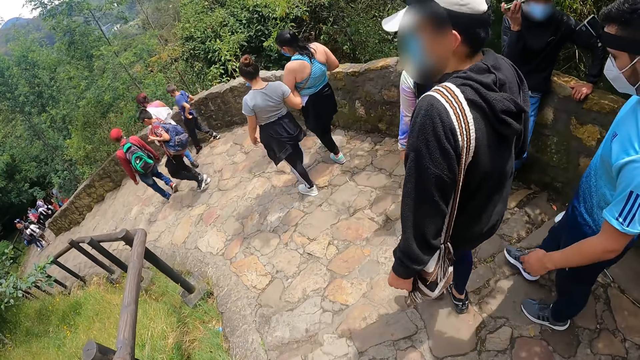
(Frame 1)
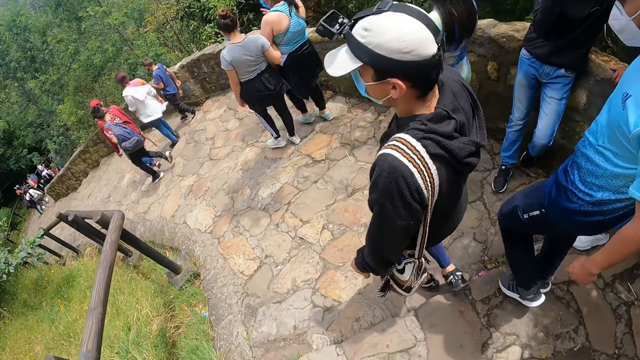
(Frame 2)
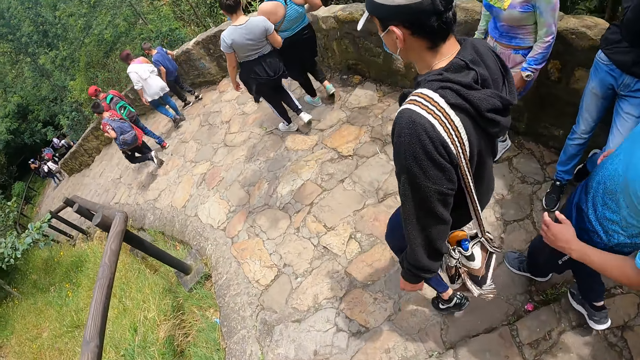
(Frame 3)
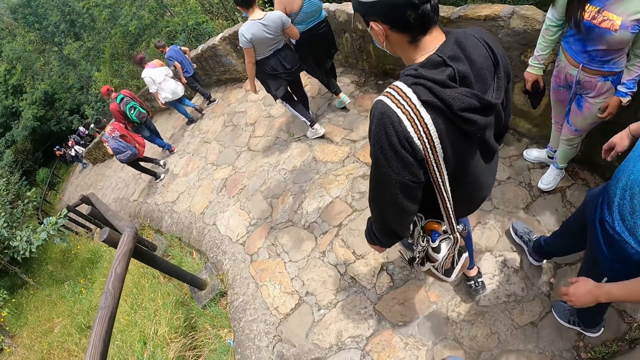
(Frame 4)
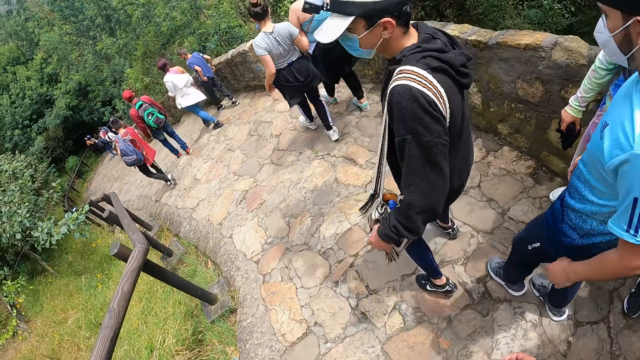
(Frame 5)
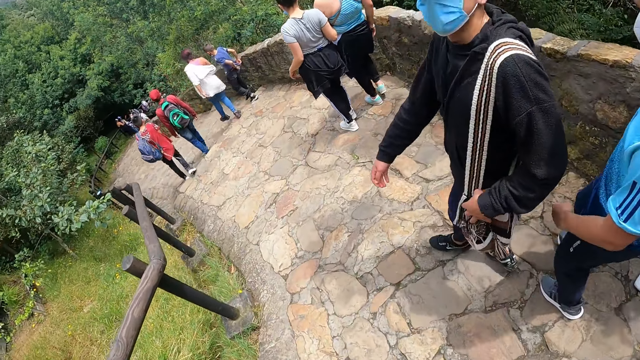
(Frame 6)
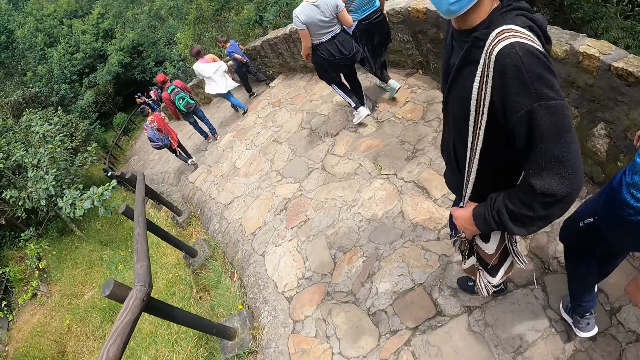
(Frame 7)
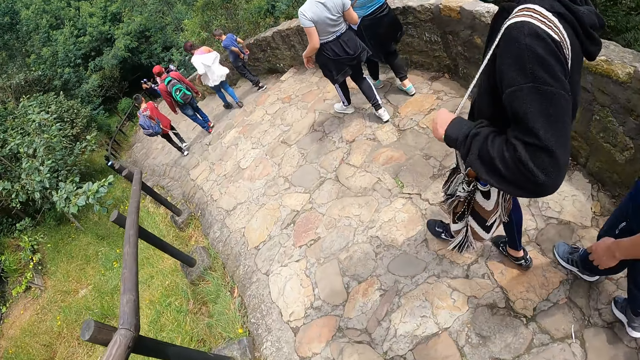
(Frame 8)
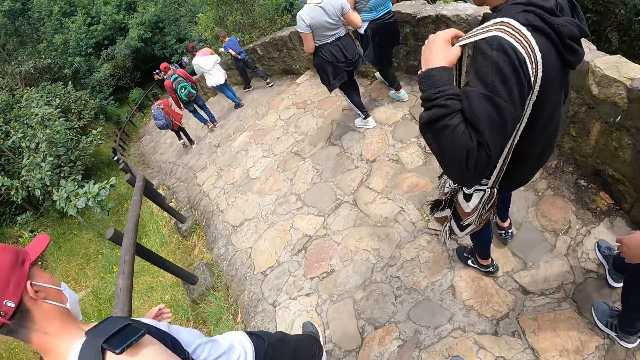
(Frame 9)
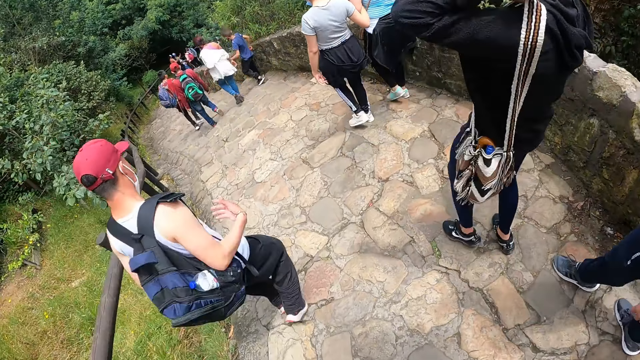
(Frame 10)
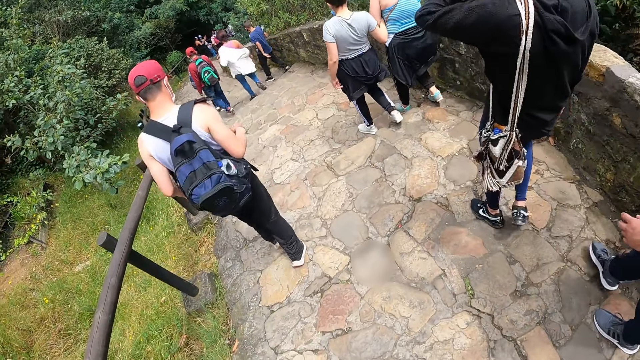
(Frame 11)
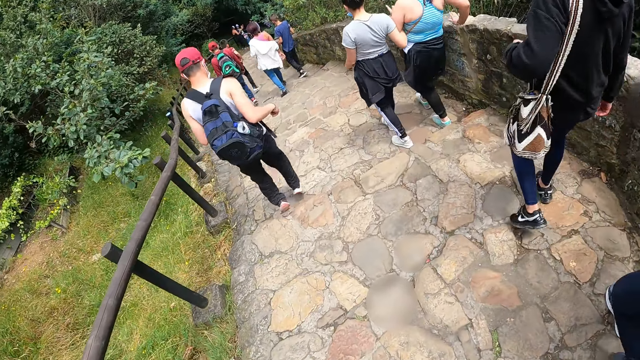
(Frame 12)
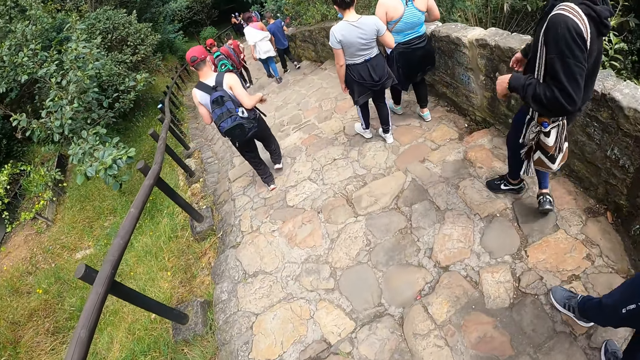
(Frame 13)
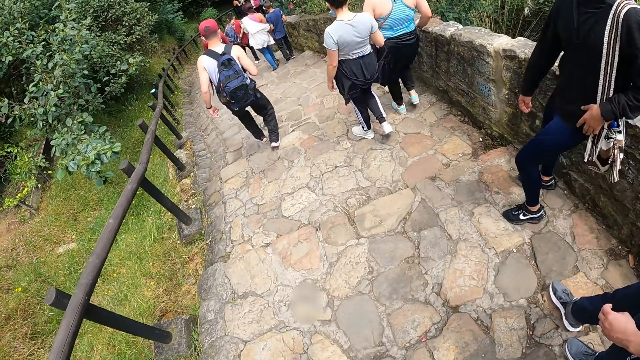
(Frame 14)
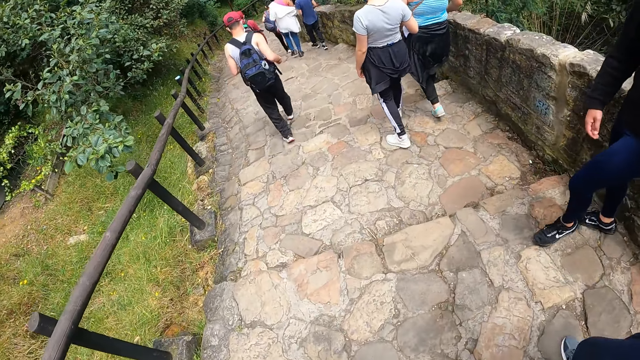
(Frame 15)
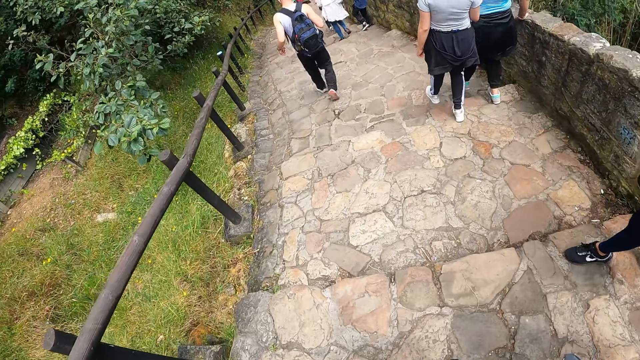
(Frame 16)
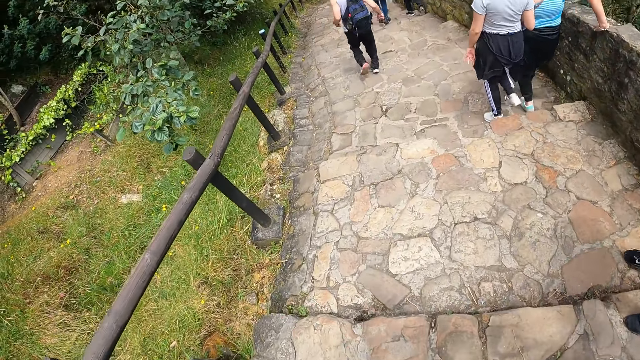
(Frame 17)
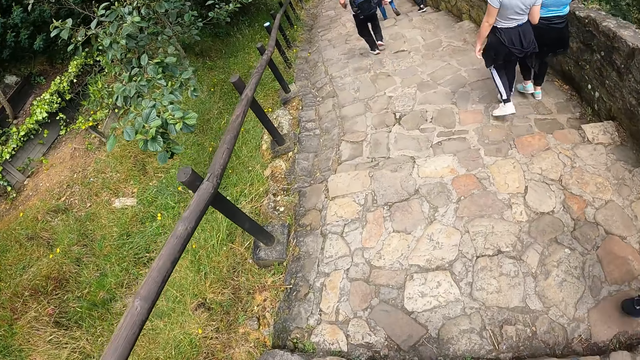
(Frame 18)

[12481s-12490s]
The man holds the bag on his left shoulder with his left hand. The man looks at the camera wearer. The man adjusts the bag on his left shoulder with his left hand.

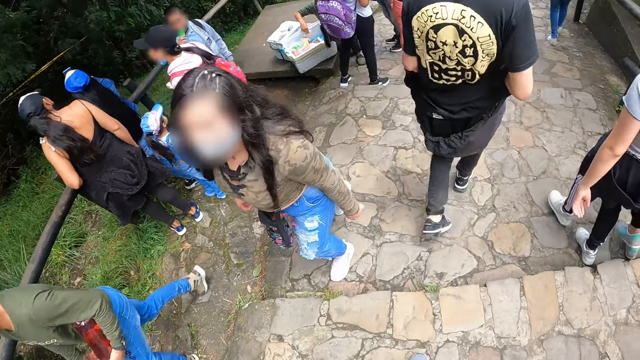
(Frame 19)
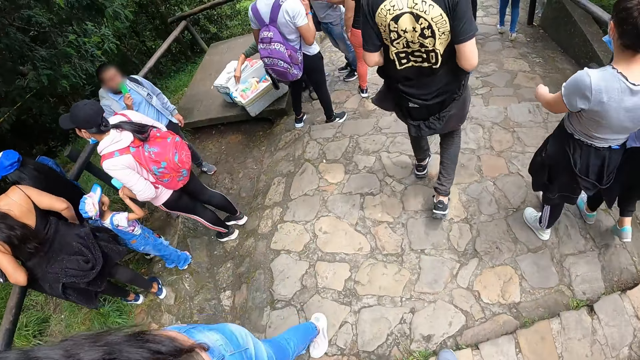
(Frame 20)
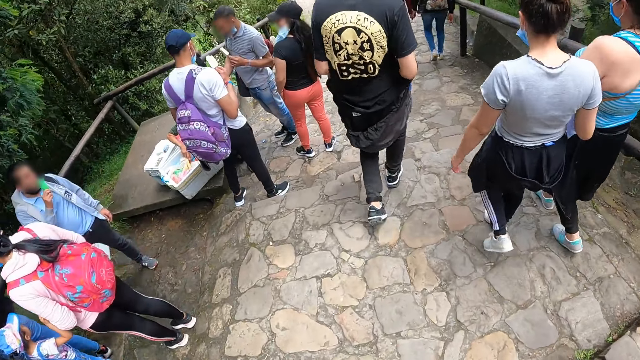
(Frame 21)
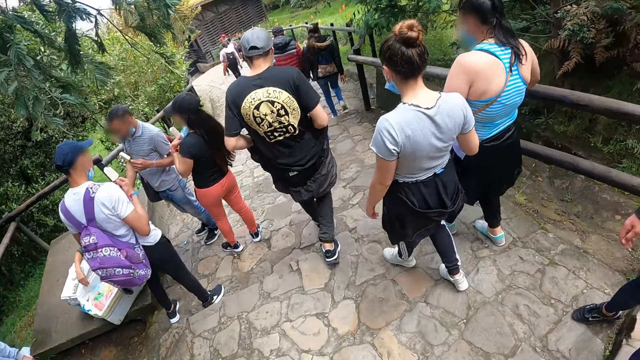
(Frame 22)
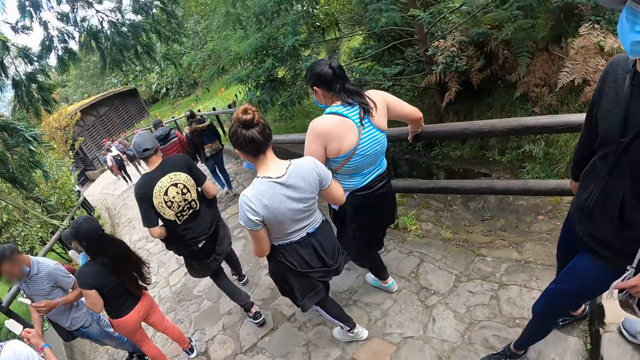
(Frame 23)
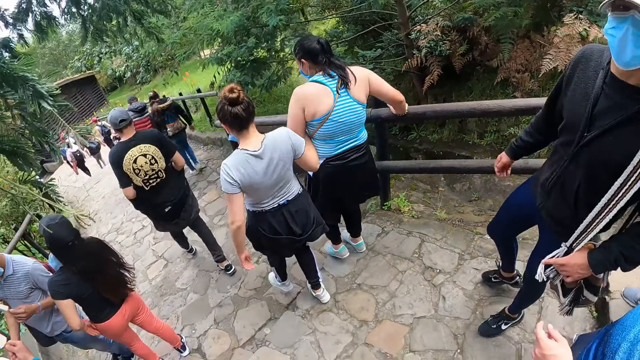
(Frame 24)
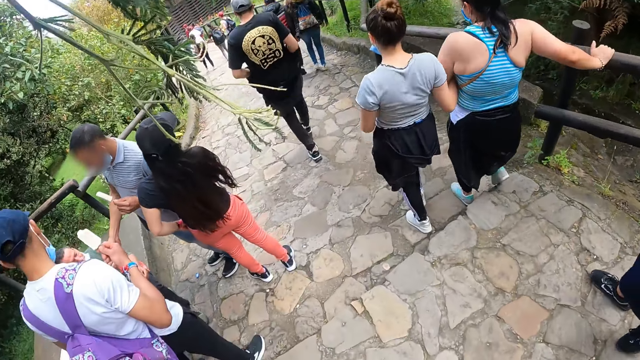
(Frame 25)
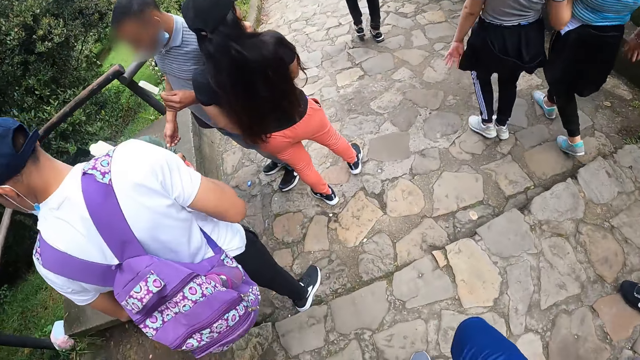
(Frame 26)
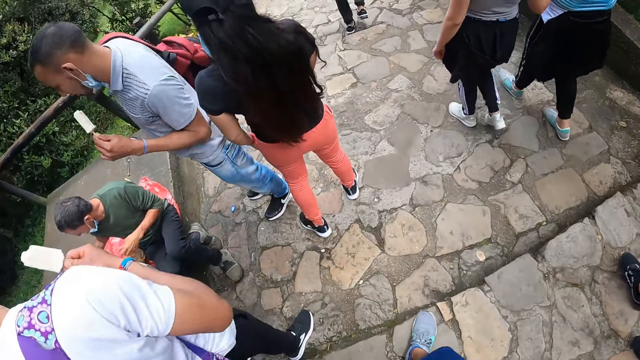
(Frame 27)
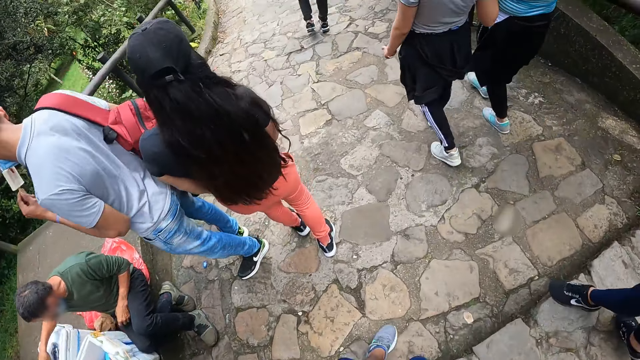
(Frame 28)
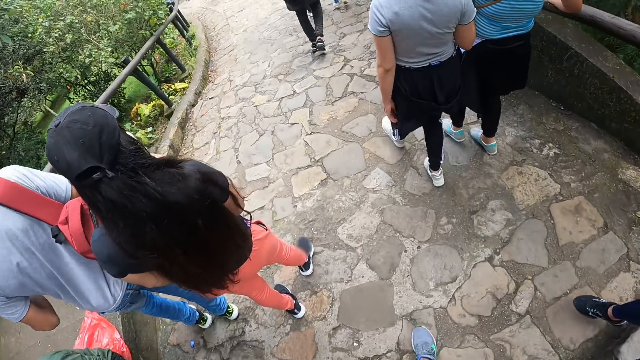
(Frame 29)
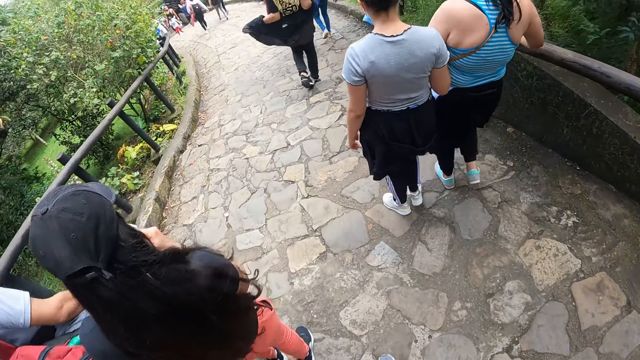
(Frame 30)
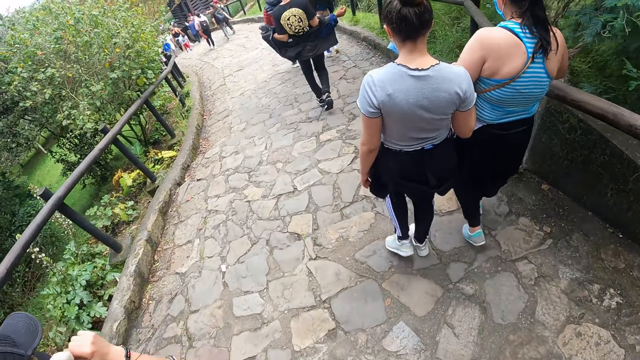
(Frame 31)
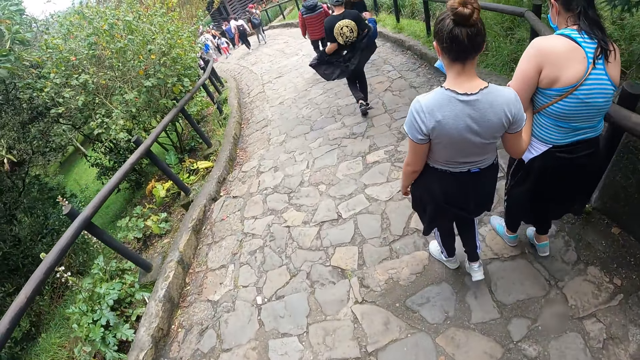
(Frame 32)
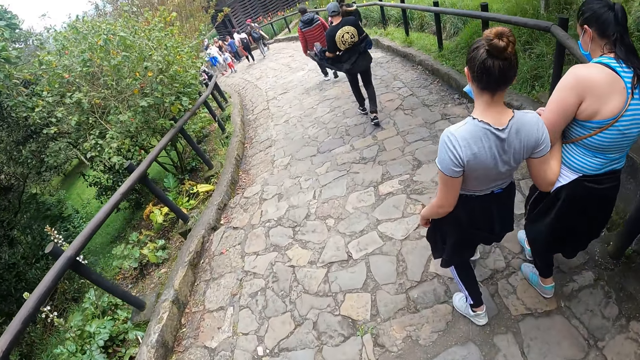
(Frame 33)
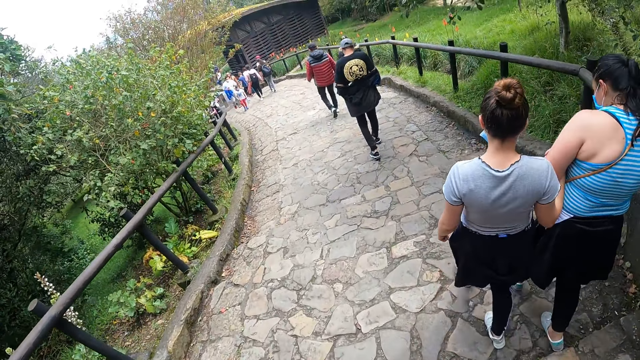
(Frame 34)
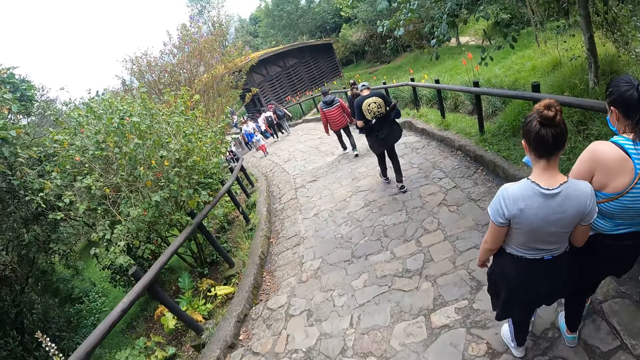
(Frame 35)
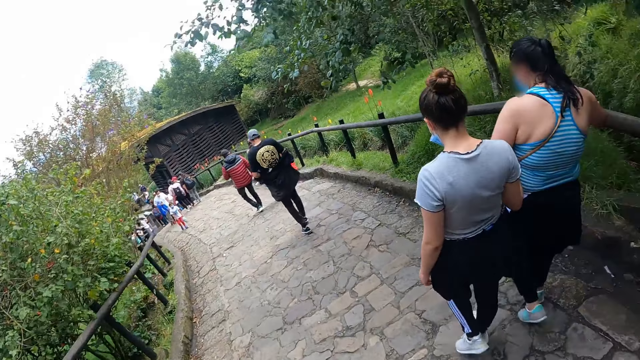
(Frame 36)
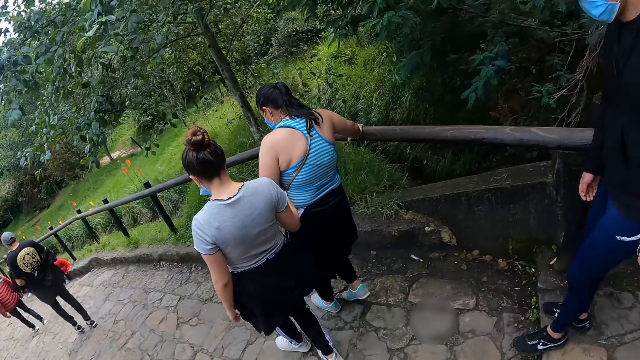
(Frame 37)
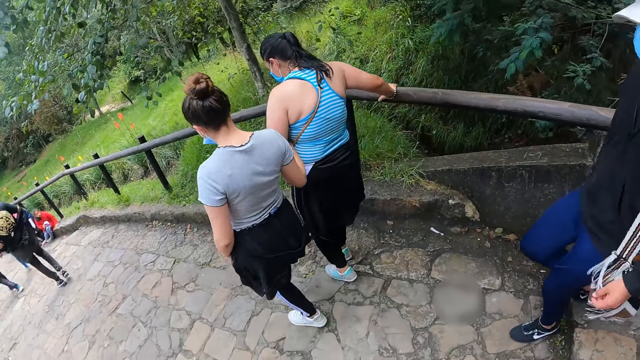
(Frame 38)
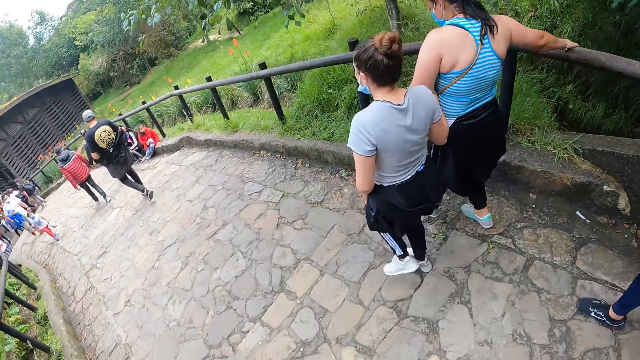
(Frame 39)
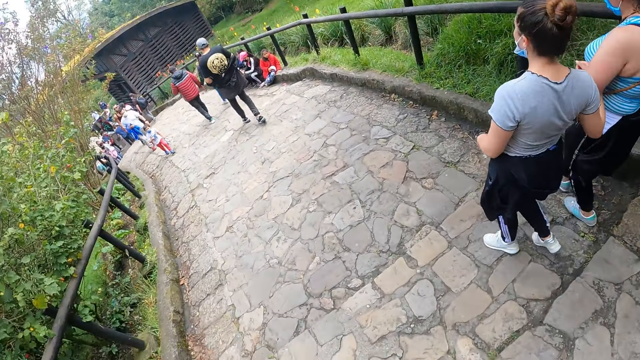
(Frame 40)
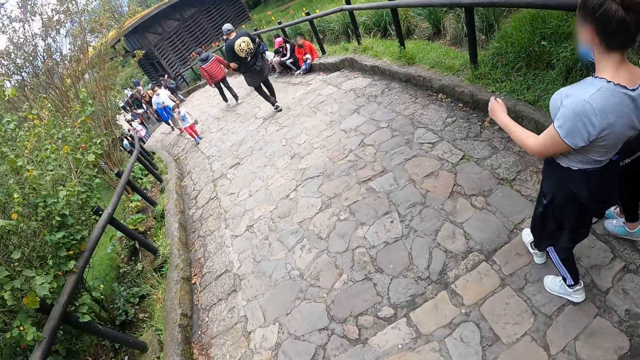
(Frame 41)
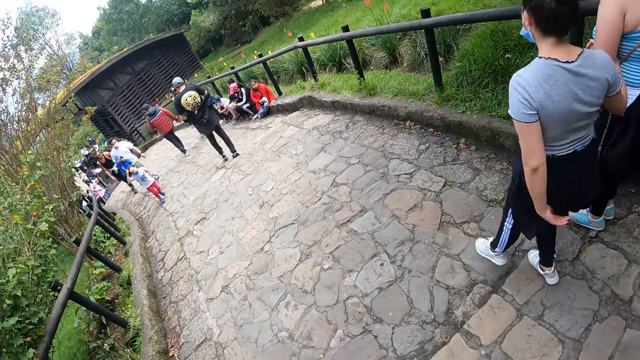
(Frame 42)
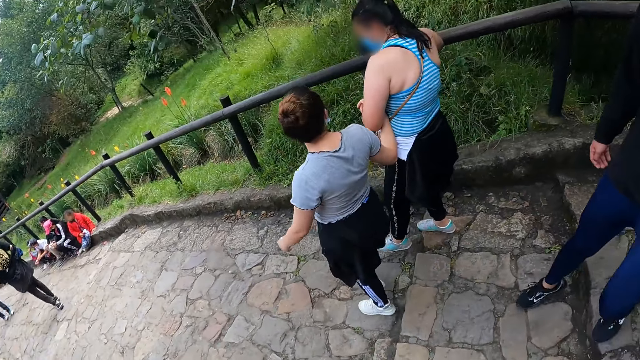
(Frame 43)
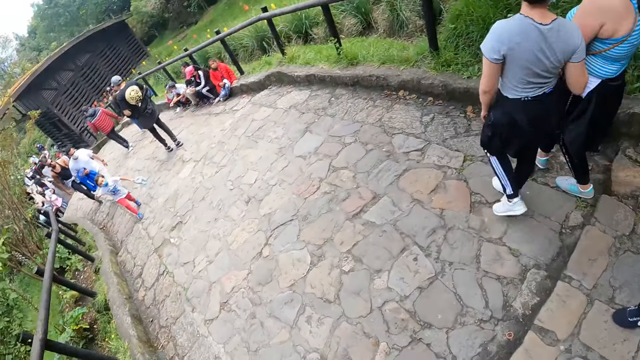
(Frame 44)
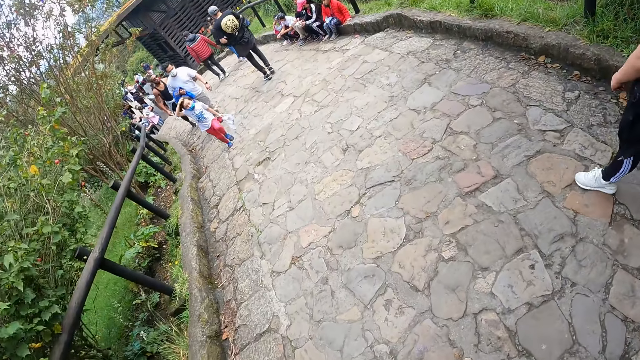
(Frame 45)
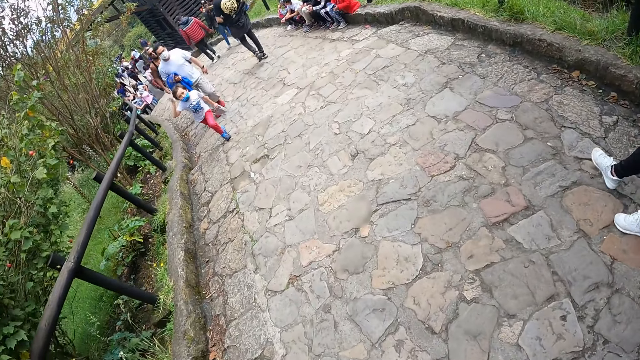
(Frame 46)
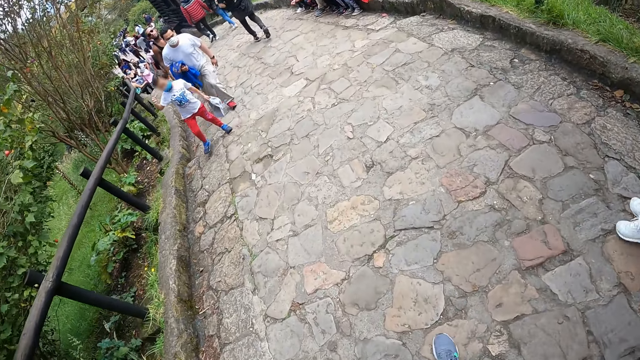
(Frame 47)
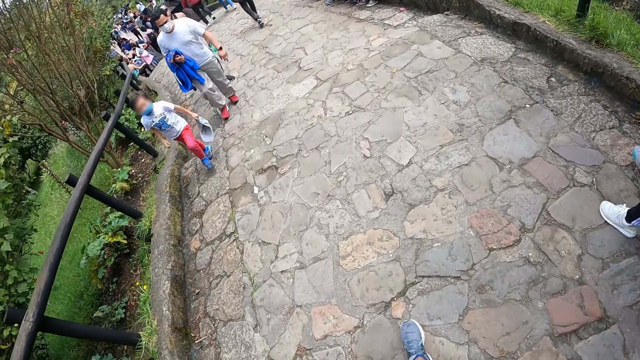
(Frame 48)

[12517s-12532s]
The man holds the bag on his left shoulder with his left hand. The man removes his left hand from the bag on his left shoulder.
